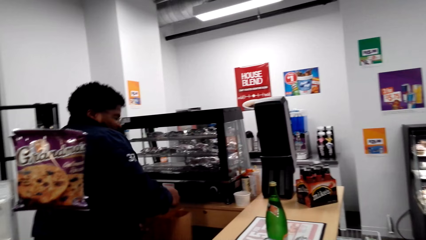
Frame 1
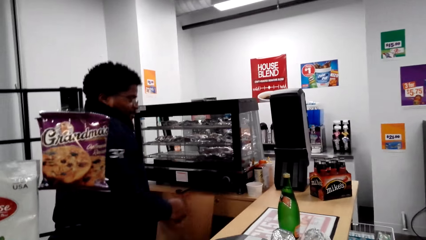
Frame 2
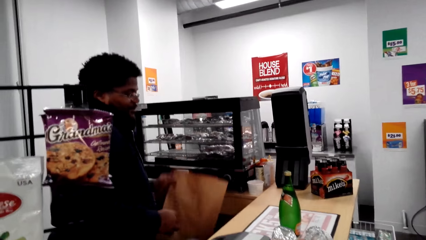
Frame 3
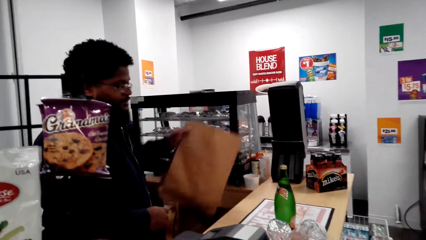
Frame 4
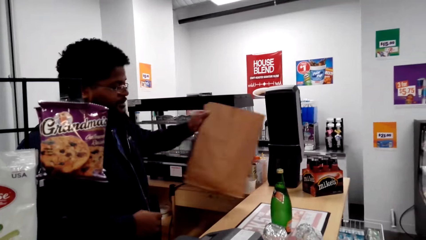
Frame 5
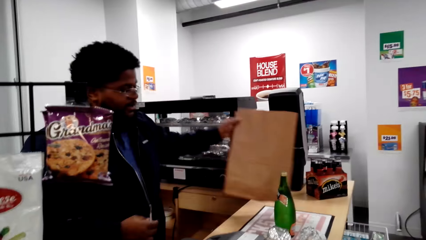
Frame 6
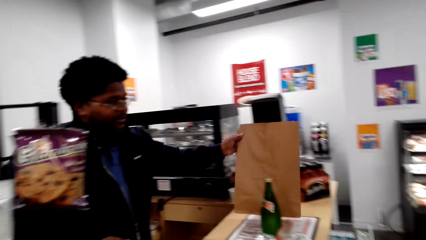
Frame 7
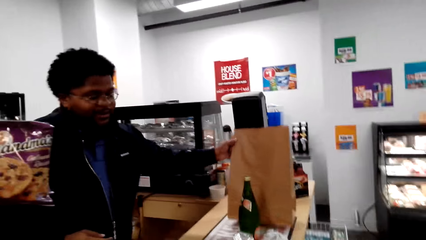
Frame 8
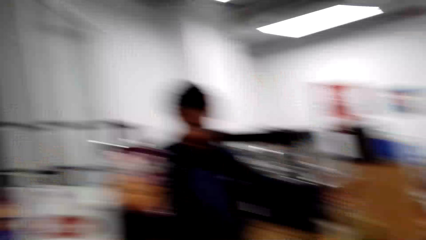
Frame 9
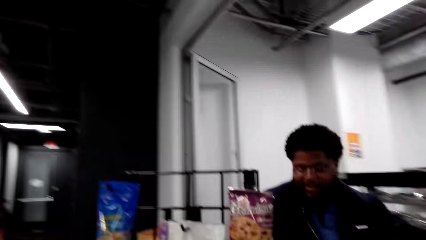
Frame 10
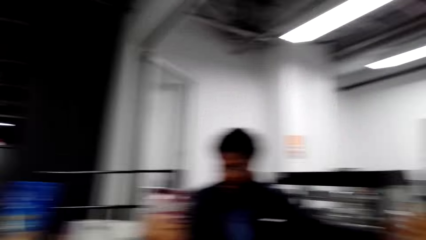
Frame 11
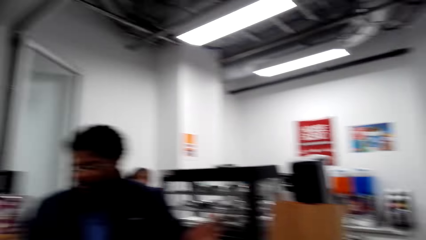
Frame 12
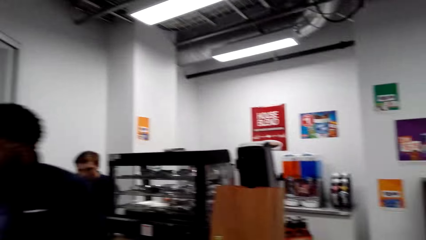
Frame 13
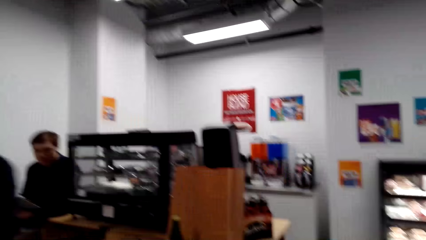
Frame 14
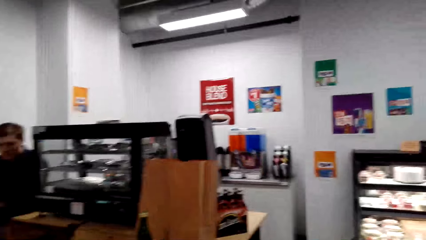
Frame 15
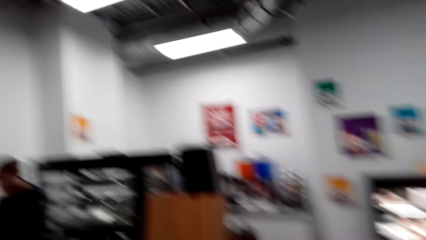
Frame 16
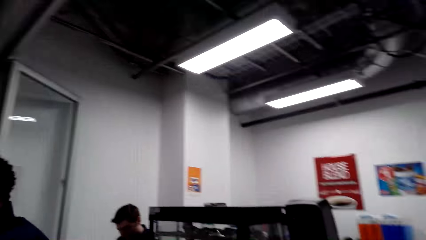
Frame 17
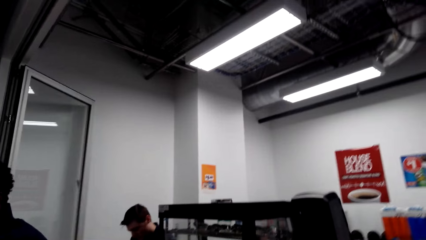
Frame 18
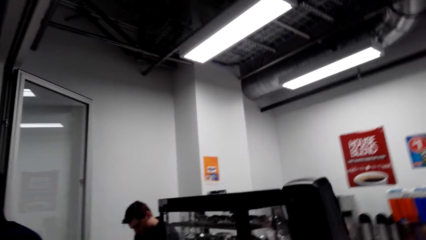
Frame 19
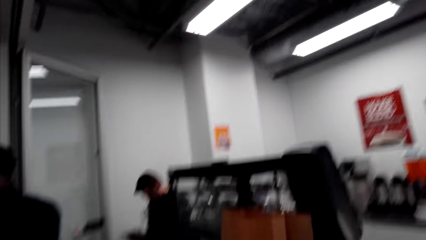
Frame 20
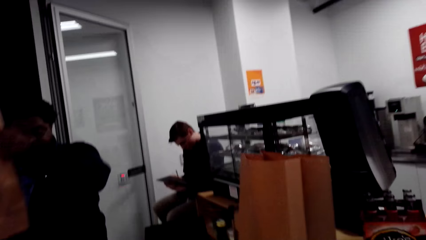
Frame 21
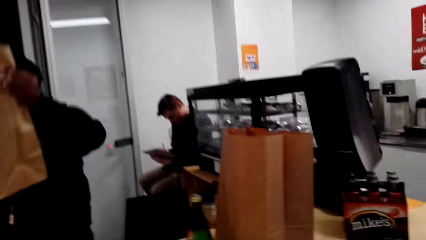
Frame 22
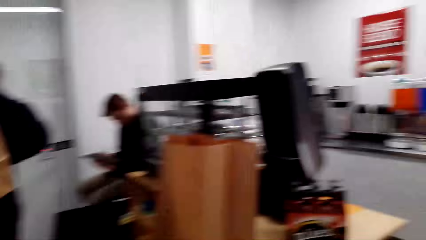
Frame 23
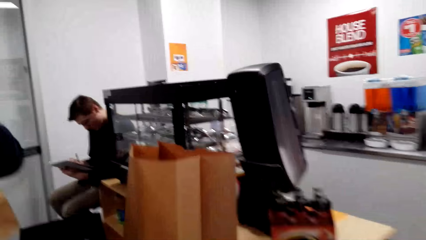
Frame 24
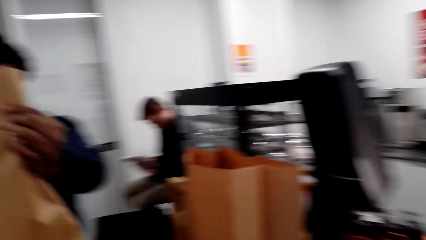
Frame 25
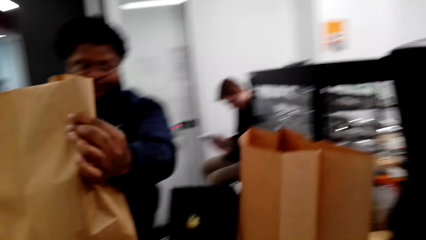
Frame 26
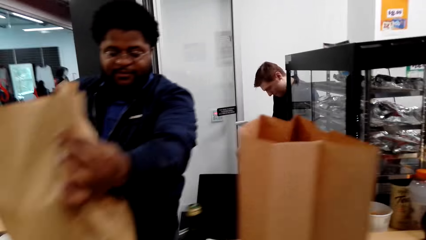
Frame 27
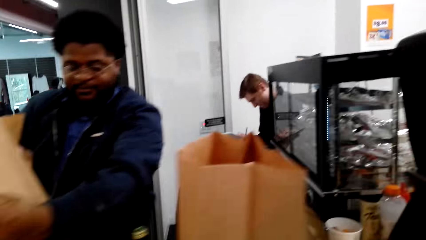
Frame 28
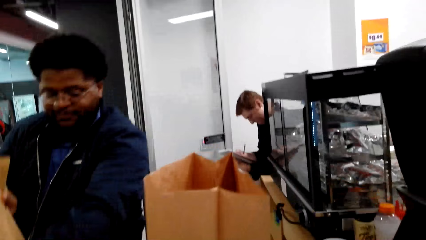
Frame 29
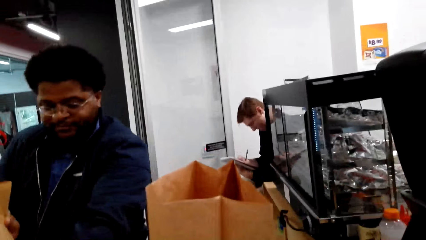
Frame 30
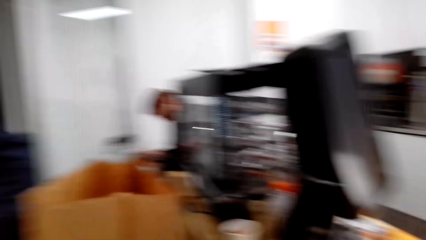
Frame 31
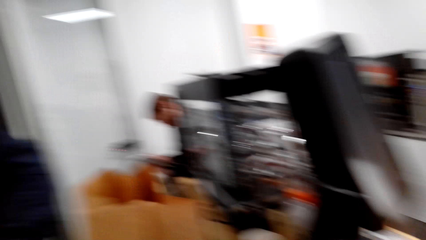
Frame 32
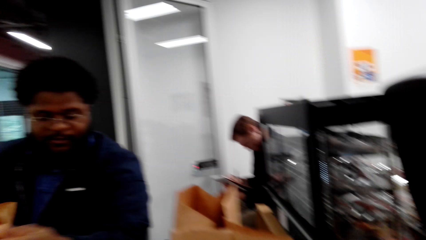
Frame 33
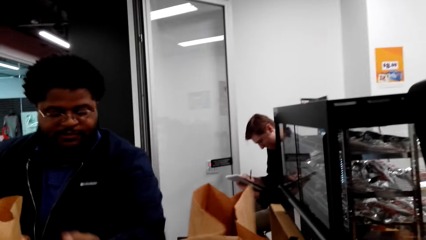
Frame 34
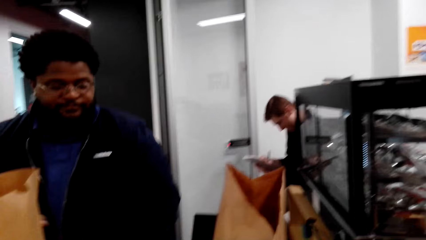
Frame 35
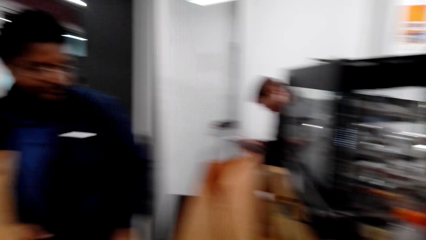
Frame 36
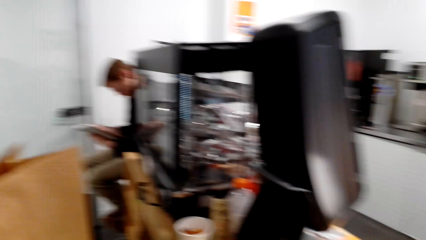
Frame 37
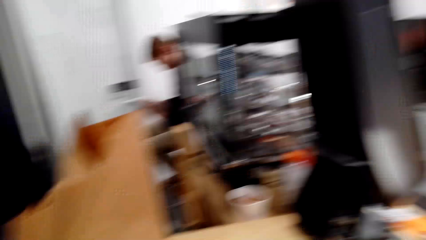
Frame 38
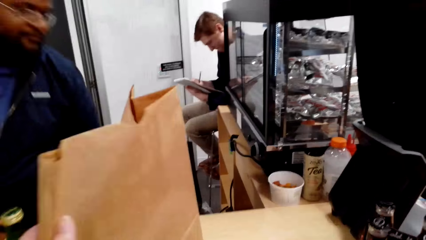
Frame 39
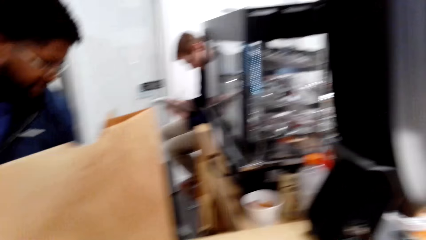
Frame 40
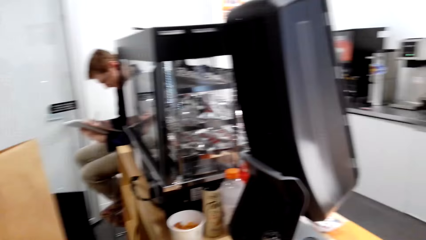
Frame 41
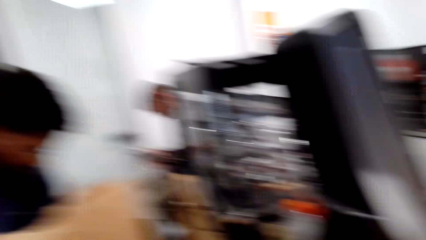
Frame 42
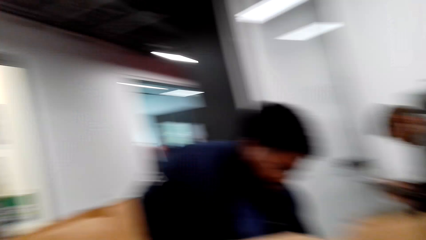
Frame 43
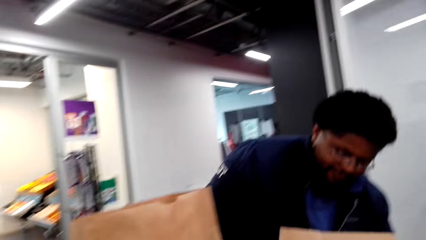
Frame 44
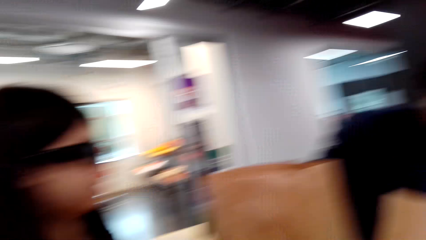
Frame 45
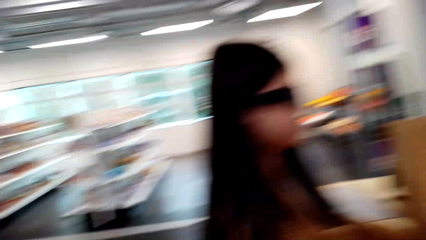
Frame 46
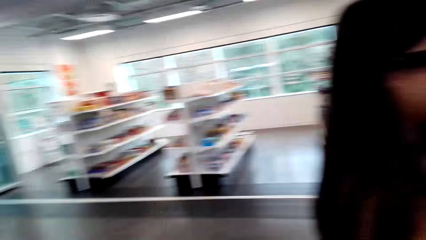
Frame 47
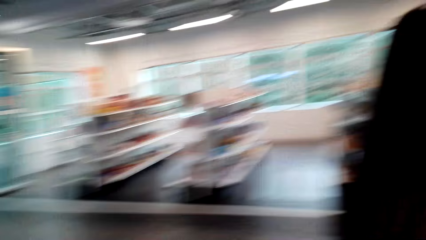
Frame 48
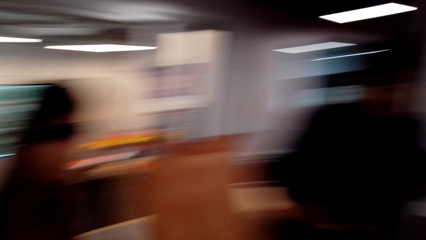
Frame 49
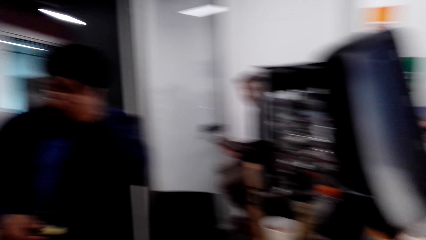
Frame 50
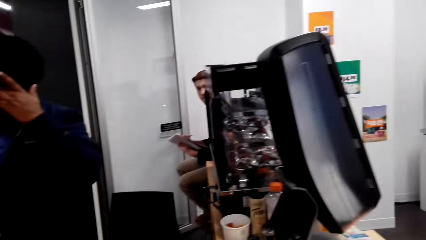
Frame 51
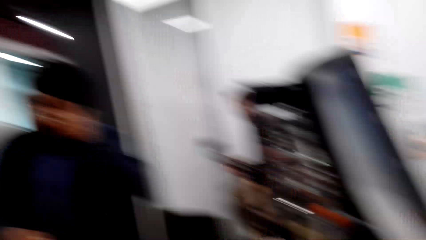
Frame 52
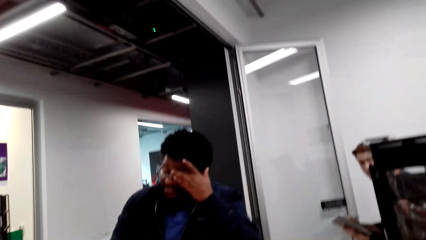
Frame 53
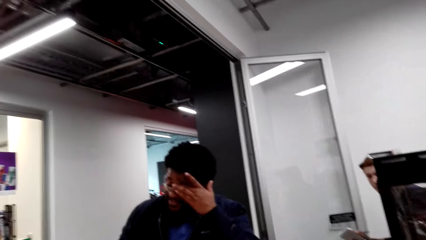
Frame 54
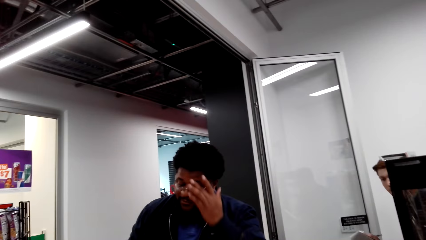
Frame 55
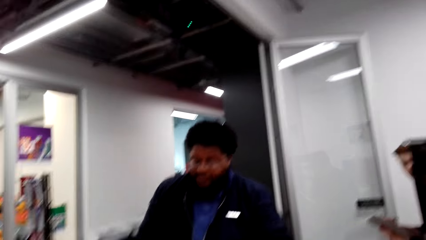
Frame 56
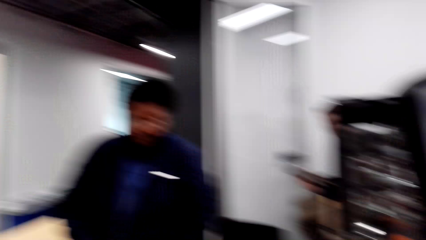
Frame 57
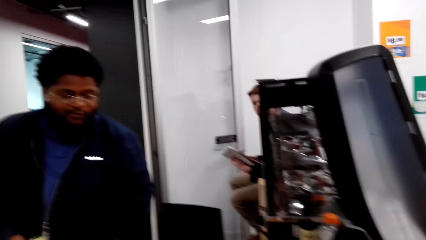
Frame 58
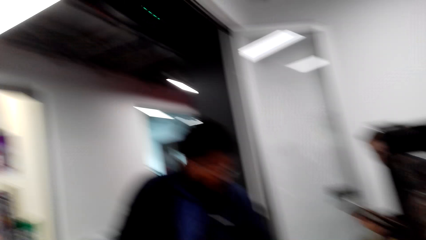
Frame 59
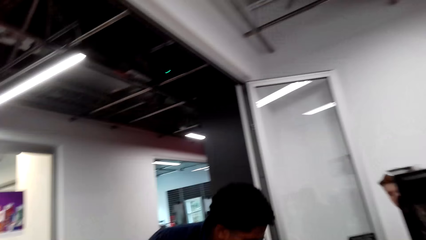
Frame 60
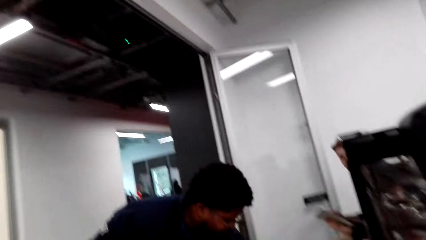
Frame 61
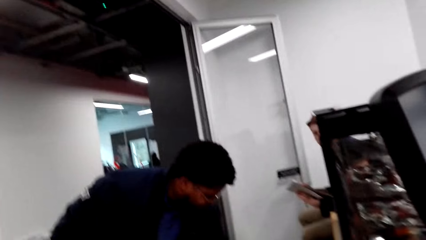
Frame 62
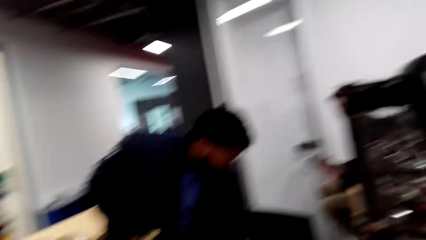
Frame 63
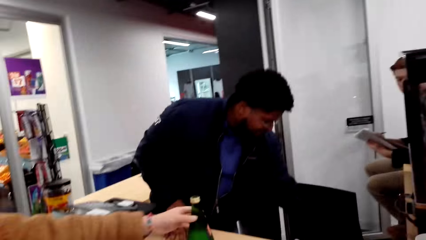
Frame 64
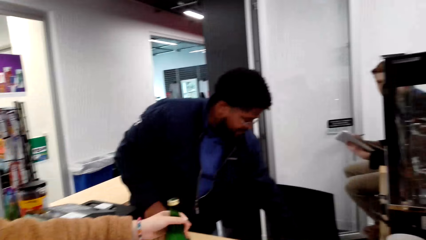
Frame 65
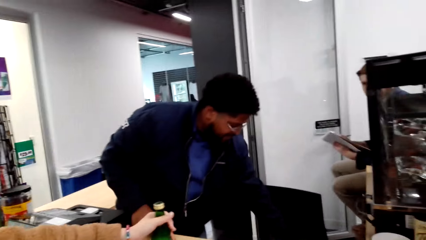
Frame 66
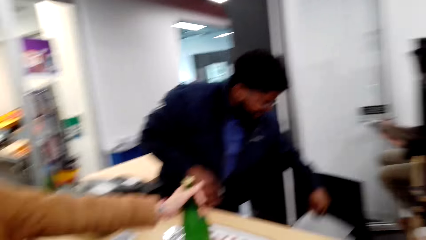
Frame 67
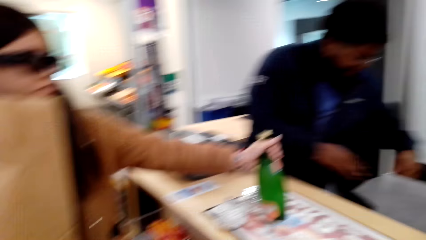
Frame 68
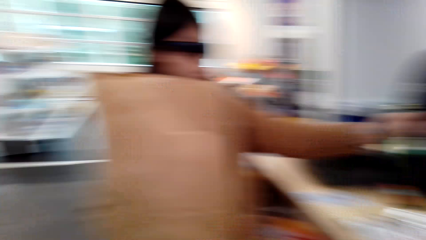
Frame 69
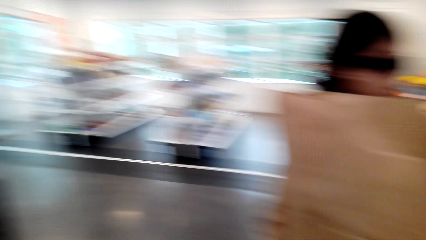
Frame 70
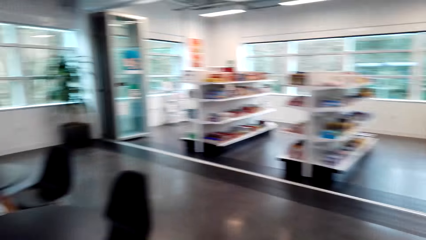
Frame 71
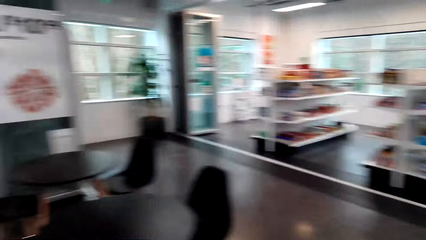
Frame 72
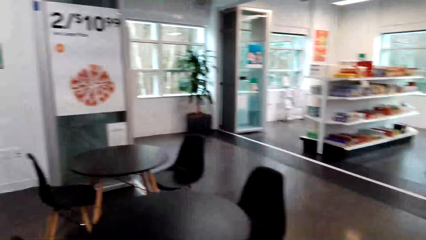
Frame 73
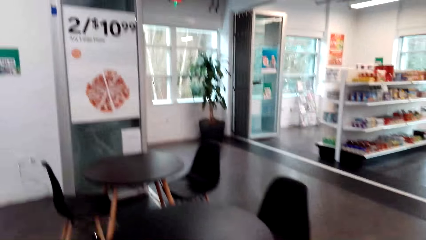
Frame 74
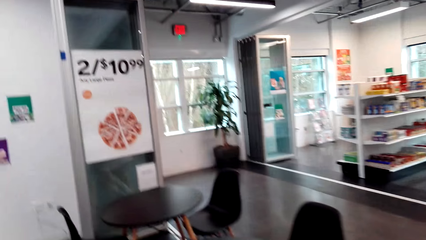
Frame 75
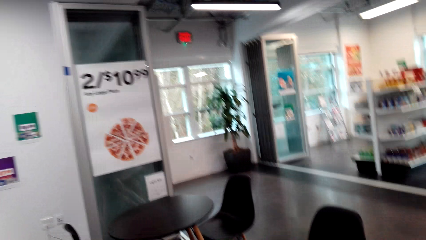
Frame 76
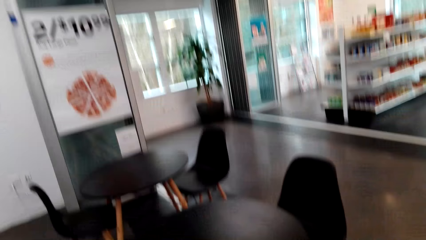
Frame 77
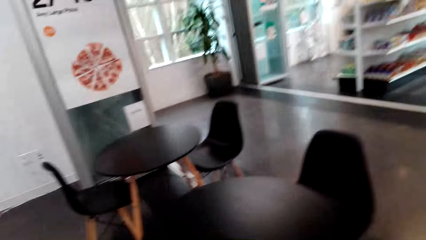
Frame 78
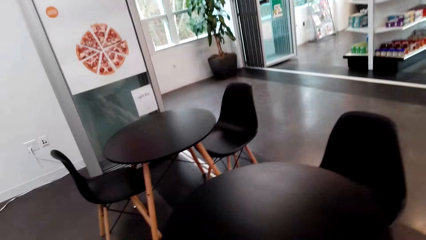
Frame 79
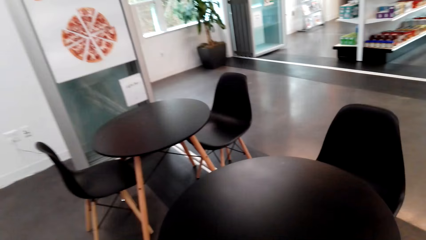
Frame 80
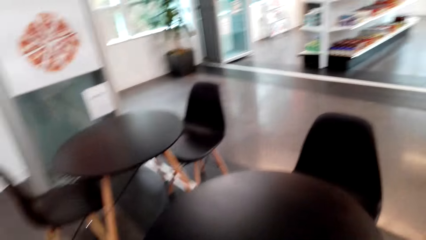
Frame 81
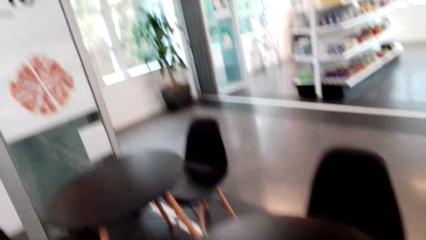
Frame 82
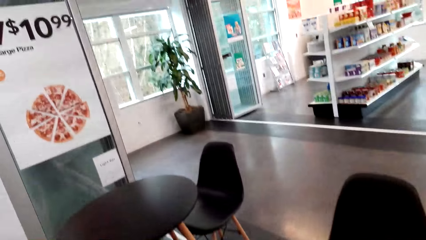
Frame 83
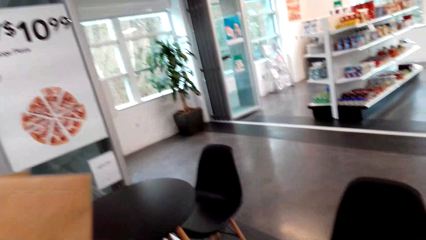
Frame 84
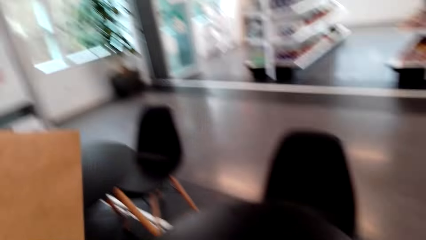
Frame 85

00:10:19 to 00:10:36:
The camera wearer looks around and speaks to a lady. A cashier places a shopping paper down. The camera wearer talks with the lady again. The cashier speaks to the camera wearer. The cashier places the shopping paper down. The camera wearer speaks to the cashier, takes the carrier bag from the counter, and talks with the cashier. The cashier speaks to the camera wearer. The camera wearer speaks to the cashier, looks around, and walks to the table.
